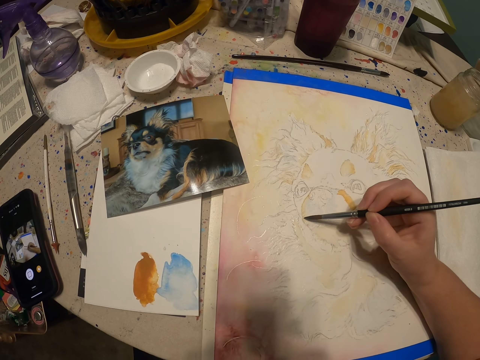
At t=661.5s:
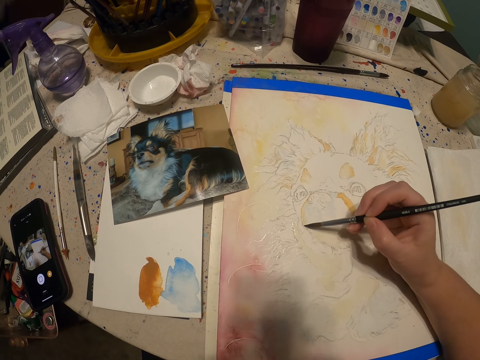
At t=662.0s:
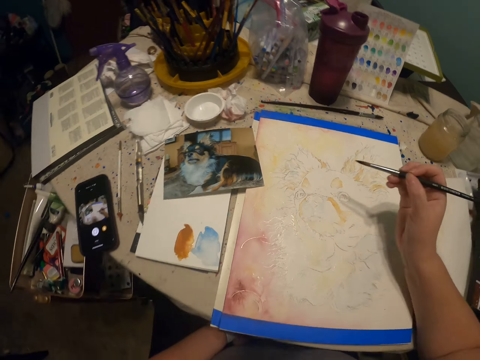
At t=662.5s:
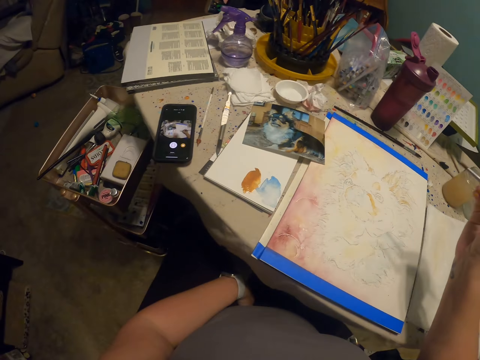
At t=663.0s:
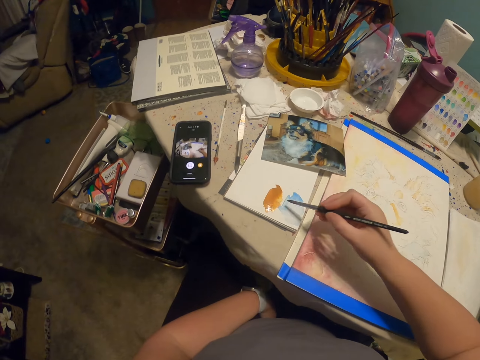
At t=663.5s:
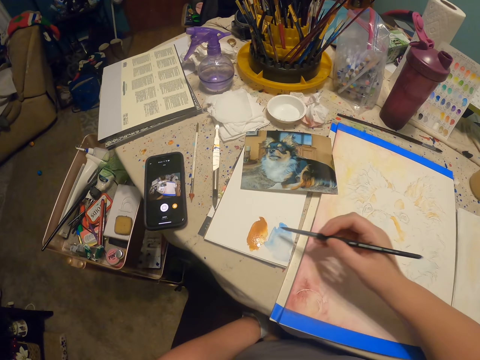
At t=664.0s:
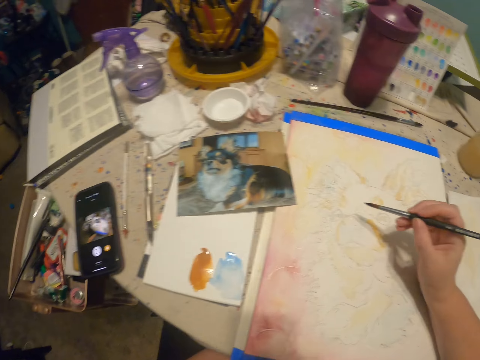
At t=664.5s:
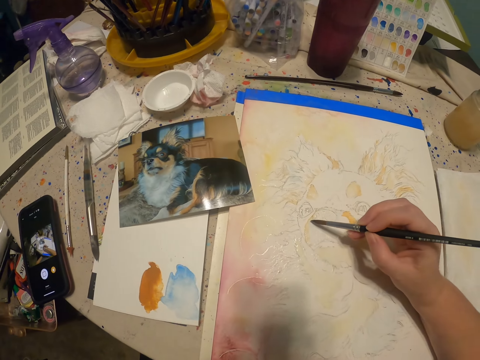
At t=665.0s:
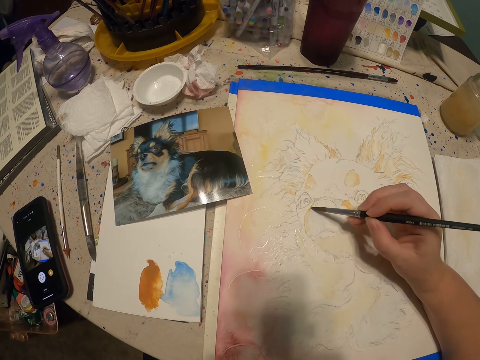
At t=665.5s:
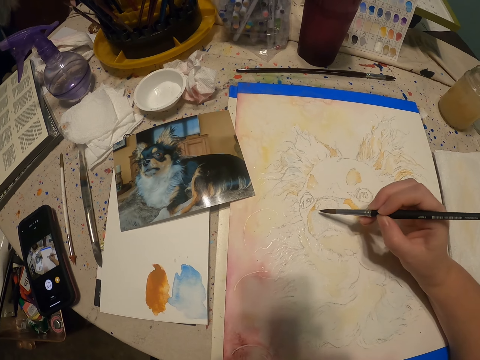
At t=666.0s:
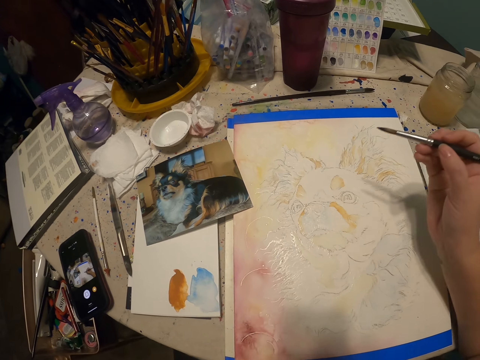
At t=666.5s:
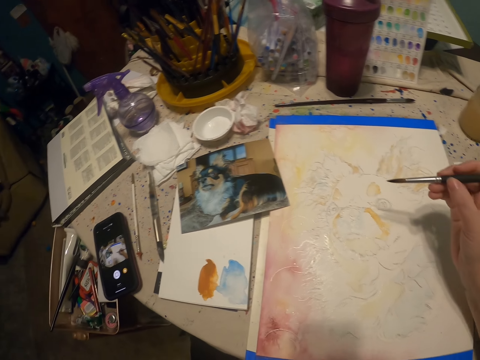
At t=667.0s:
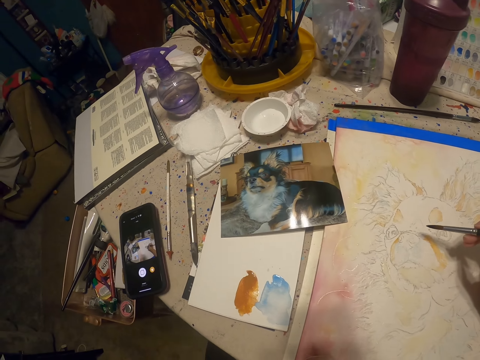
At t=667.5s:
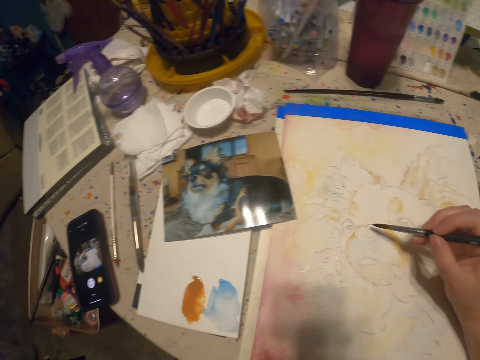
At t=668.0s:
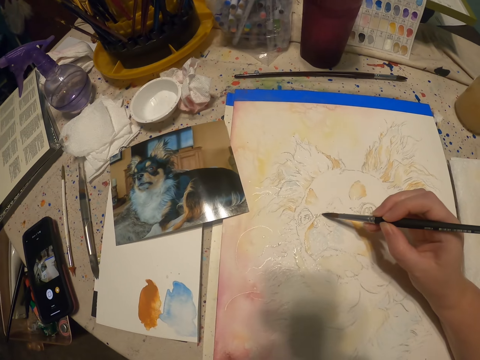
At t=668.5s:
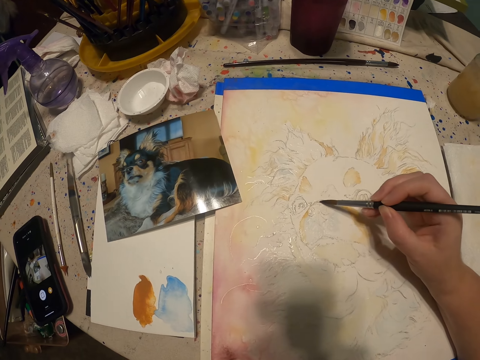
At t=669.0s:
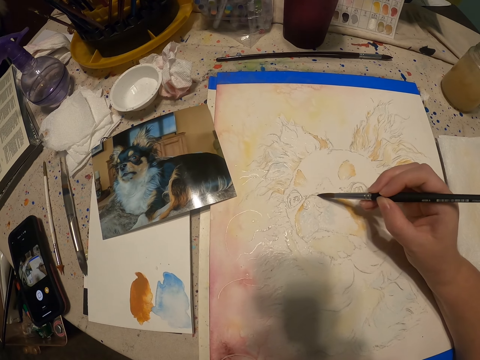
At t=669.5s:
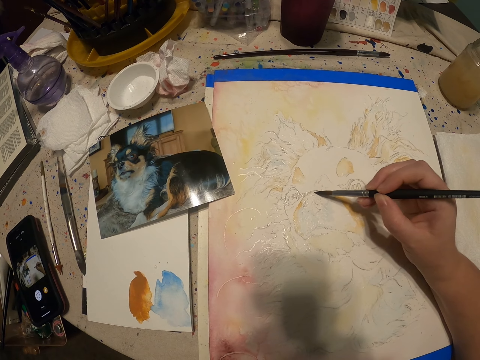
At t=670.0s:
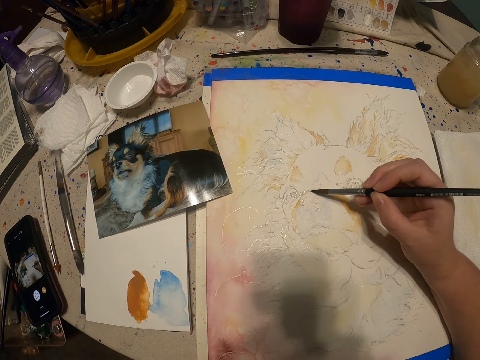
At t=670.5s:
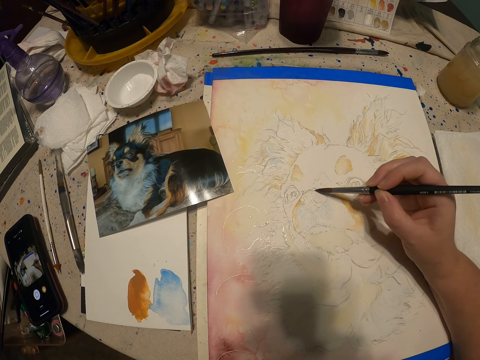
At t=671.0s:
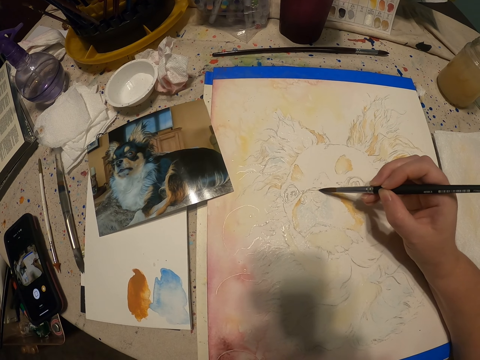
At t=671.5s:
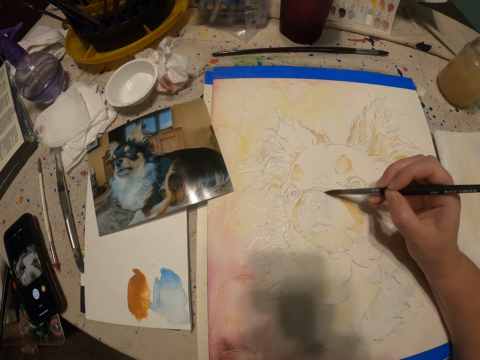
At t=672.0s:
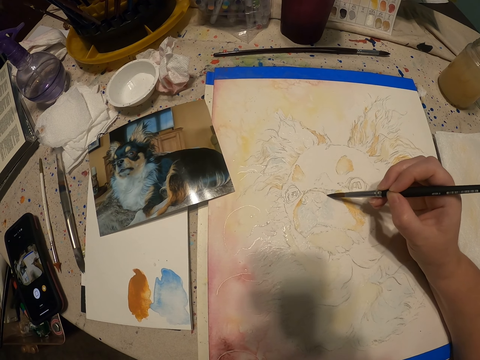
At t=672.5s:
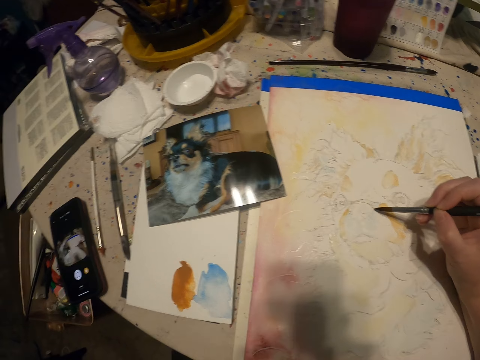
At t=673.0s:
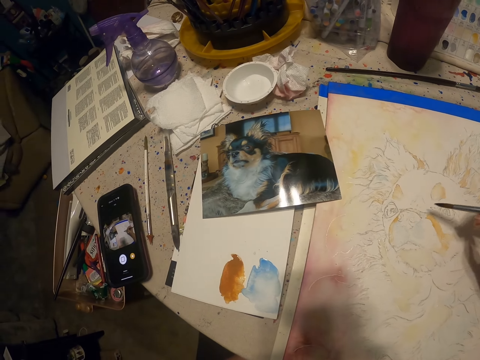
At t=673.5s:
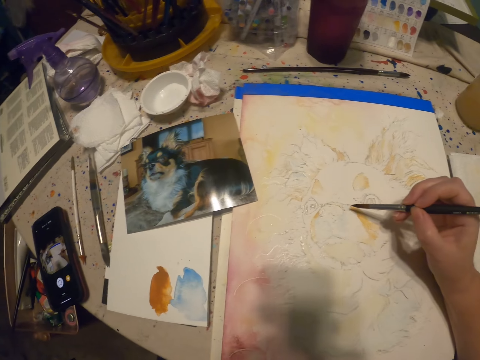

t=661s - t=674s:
The camera wearer paints a drawing. They look at the drawing. They pick a paint. They paint the drawing.

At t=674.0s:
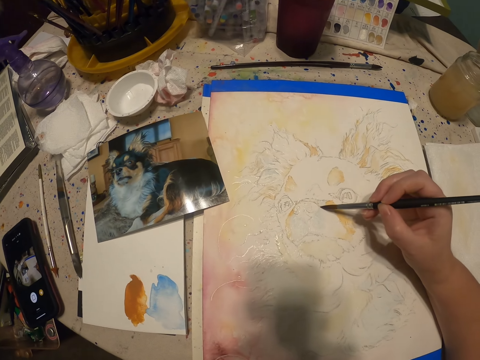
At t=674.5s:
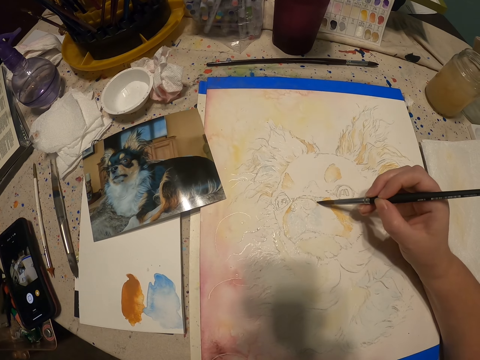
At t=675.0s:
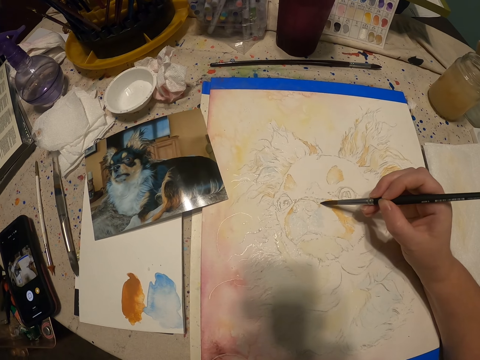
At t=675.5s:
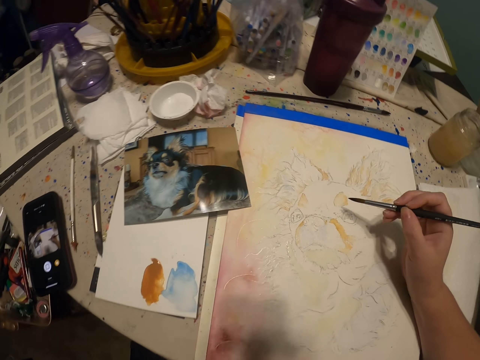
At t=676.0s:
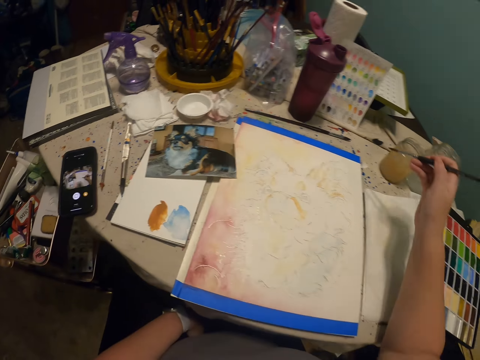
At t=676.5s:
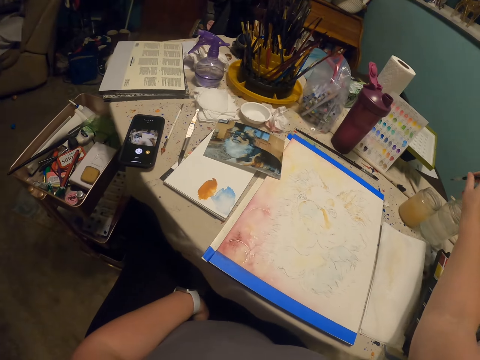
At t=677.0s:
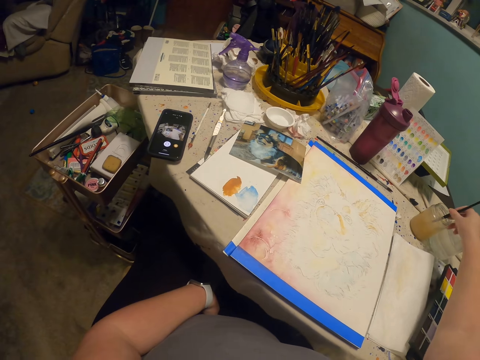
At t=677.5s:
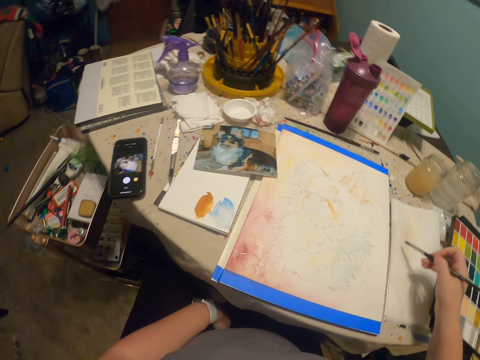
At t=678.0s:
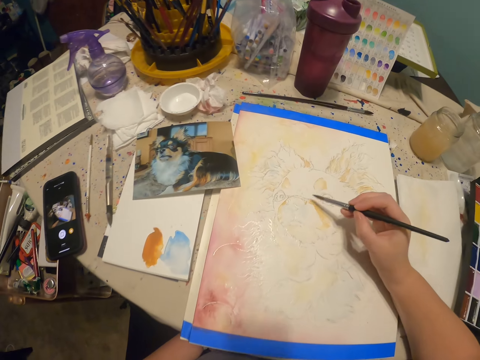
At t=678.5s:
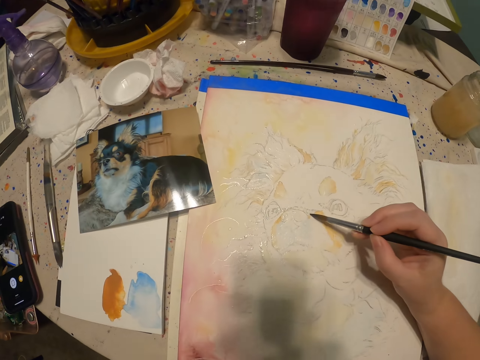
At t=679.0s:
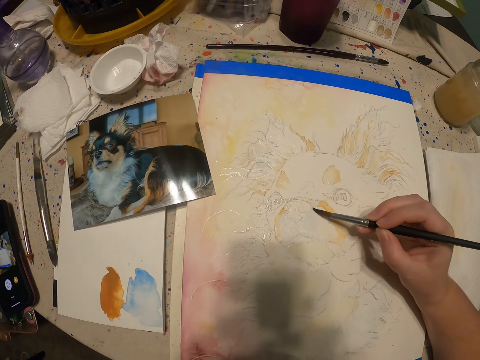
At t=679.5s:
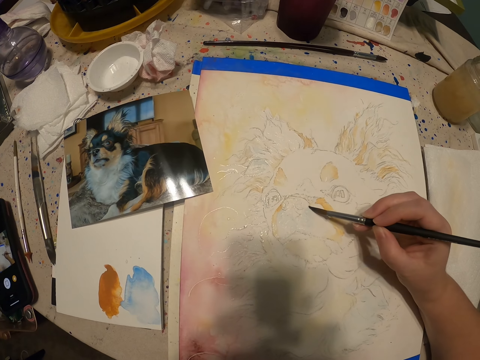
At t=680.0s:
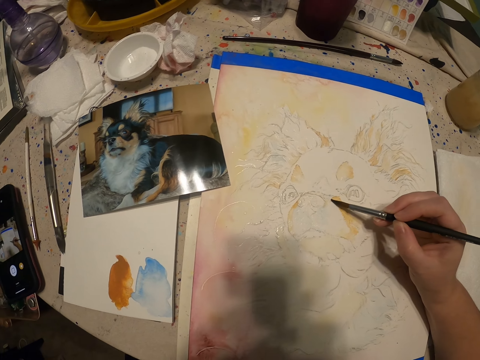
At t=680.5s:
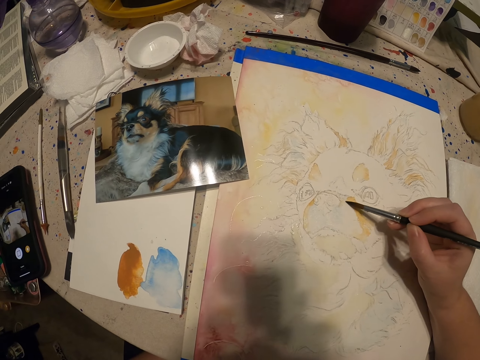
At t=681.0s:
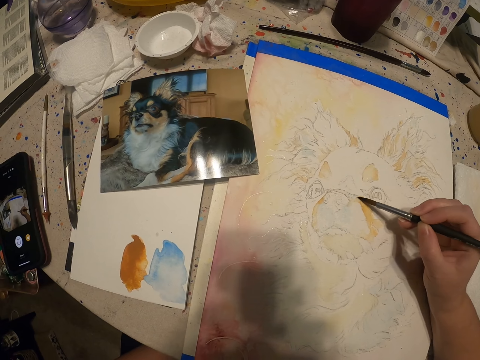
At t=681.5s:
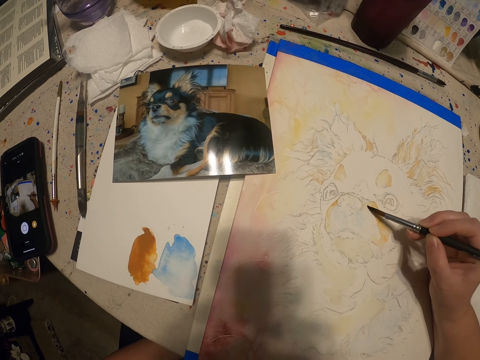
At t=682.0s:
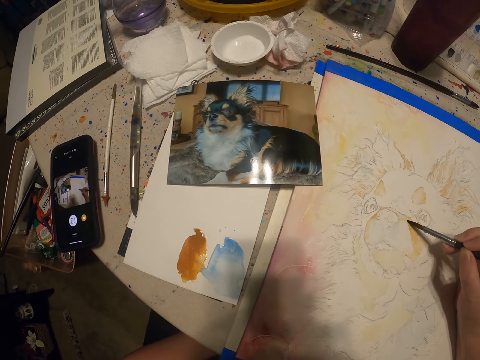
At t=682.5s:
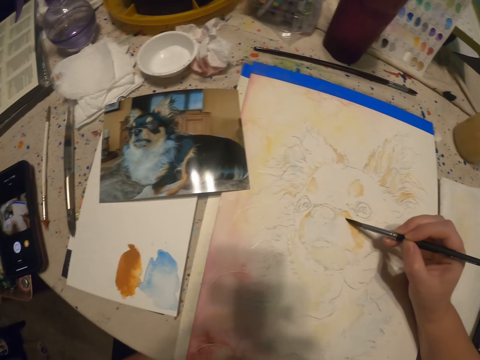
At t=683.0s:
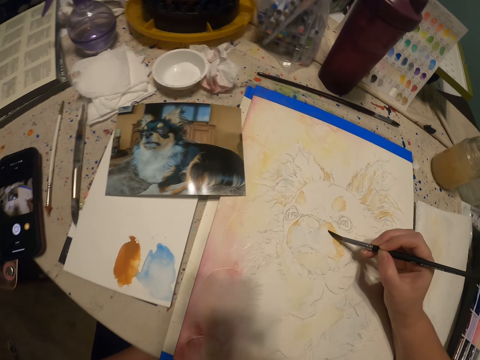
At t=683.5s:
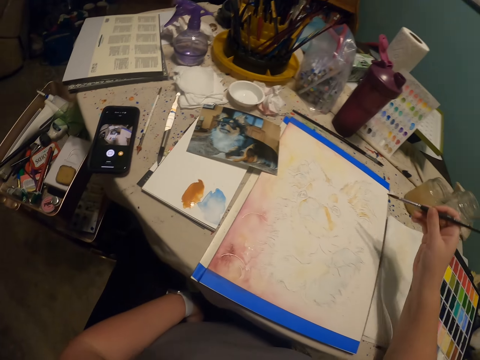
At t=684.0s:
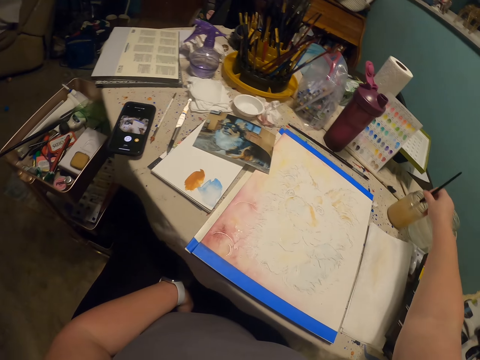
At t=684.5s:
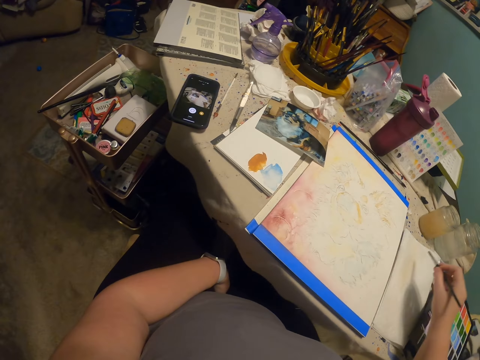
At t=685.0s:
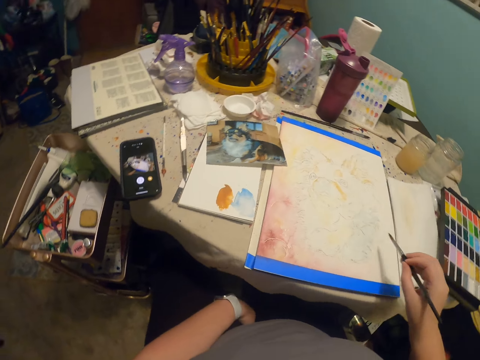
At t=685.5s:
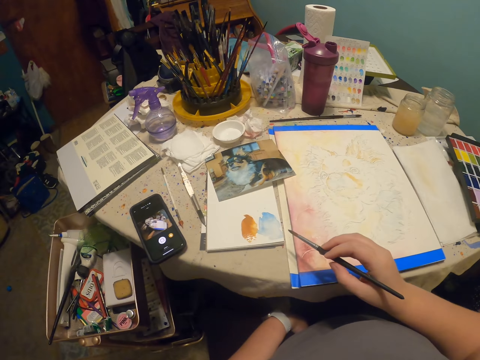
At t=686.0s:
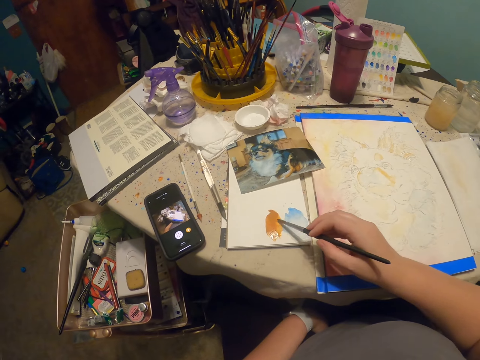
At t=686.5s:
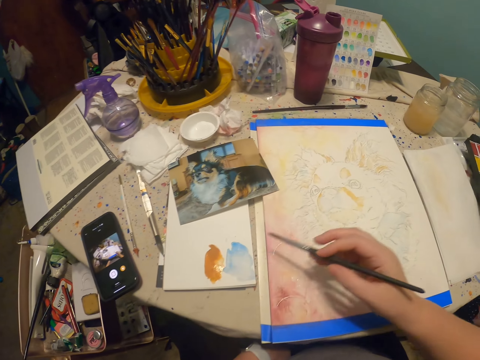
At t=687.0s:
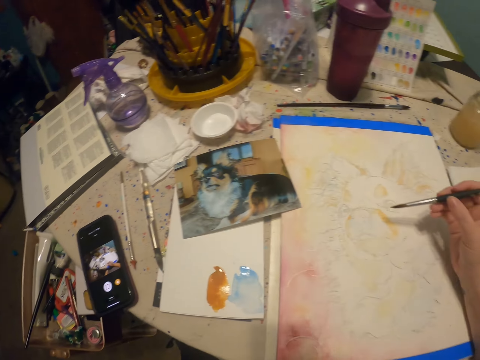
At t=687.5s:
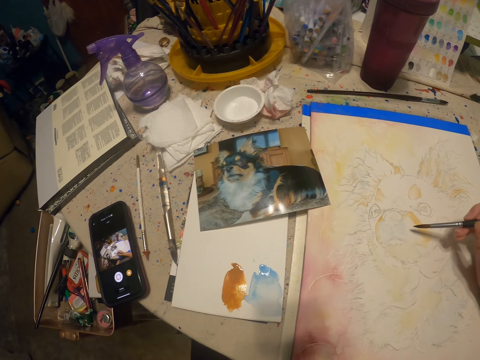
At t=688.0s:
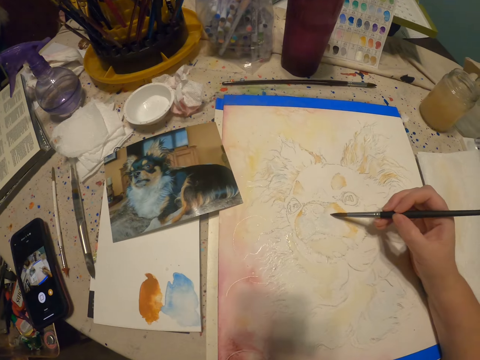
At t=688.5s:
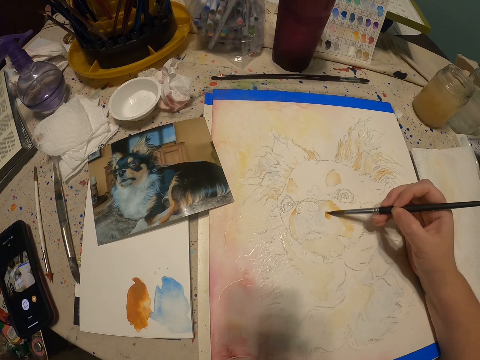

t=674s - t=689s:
The camera wearer dips a painting brush into something. They scrape off excess paint from the brush. They paint a drawing. They dip the painting brush into something. They scrape off excess paint from the brush. They pick a paint.
